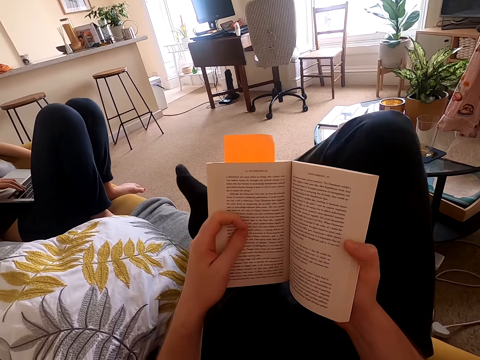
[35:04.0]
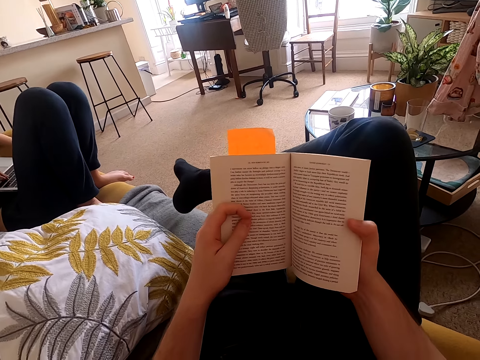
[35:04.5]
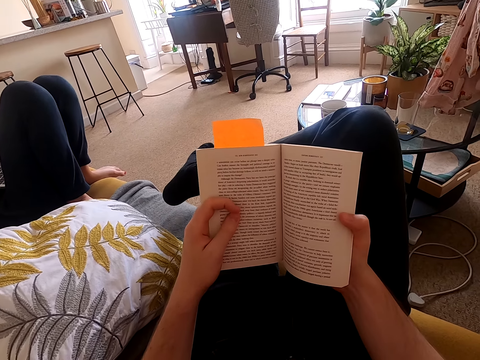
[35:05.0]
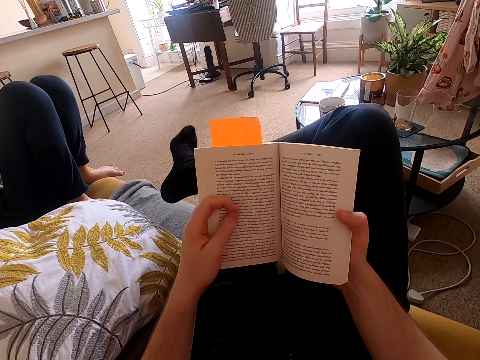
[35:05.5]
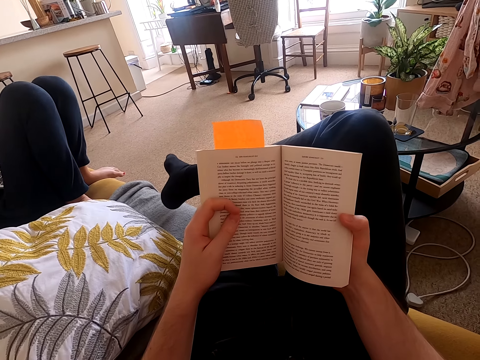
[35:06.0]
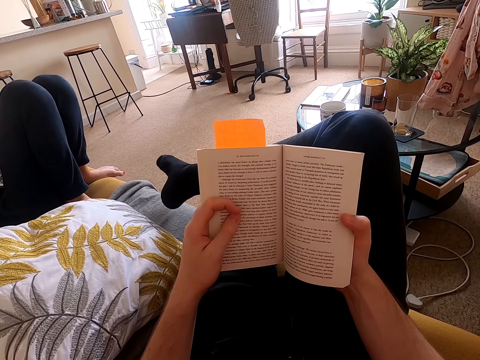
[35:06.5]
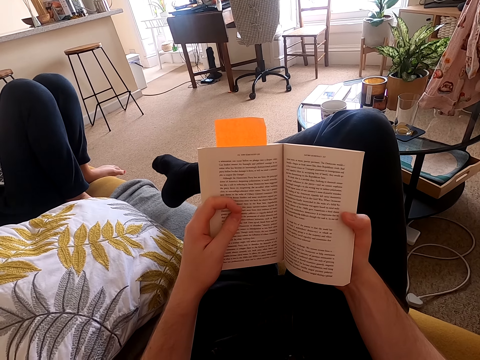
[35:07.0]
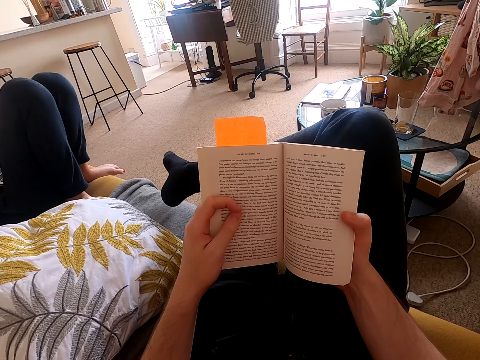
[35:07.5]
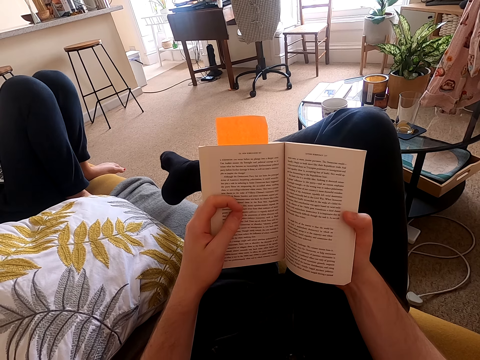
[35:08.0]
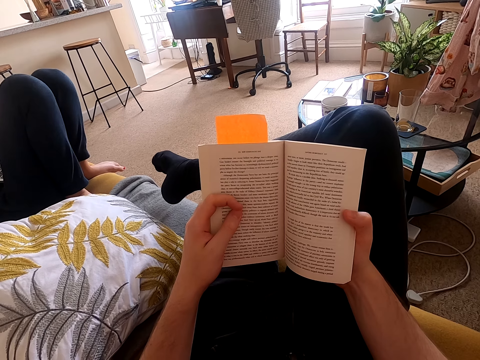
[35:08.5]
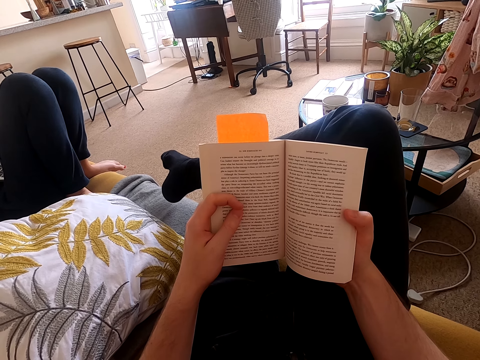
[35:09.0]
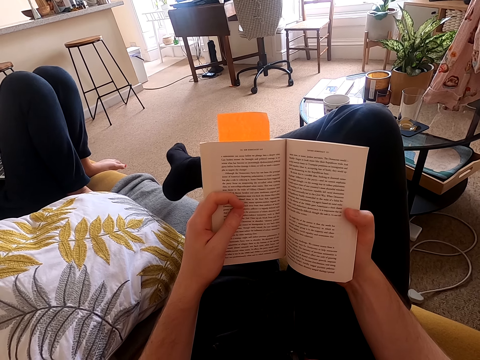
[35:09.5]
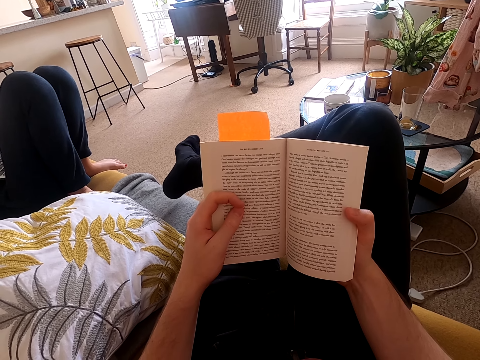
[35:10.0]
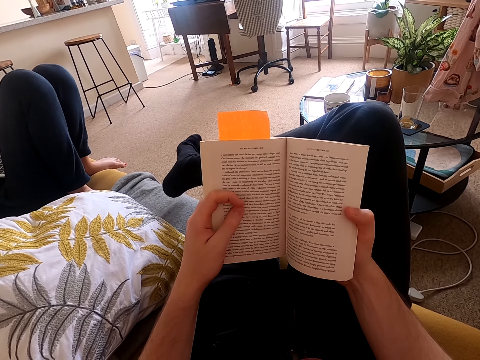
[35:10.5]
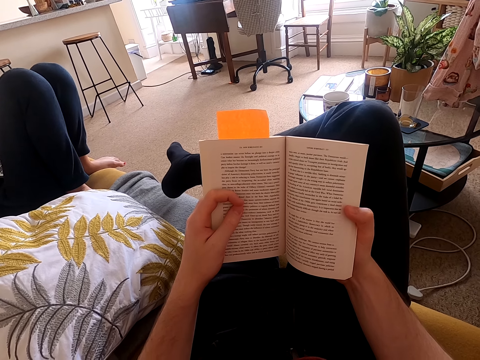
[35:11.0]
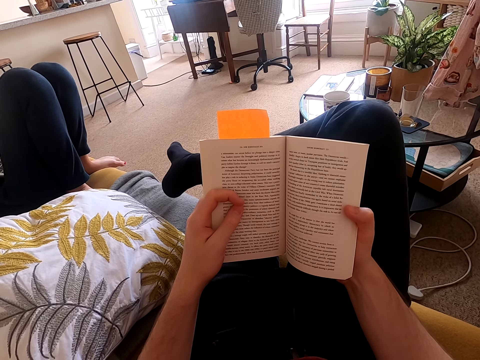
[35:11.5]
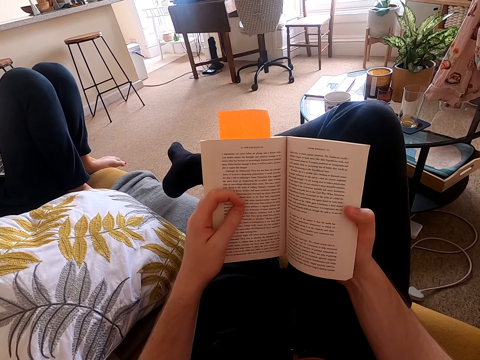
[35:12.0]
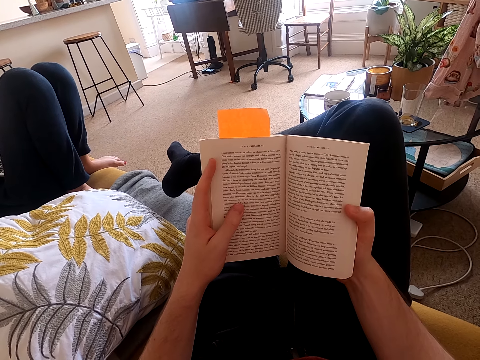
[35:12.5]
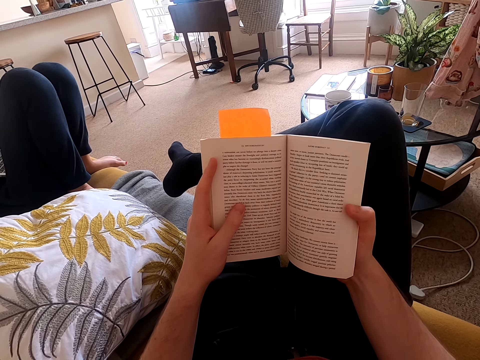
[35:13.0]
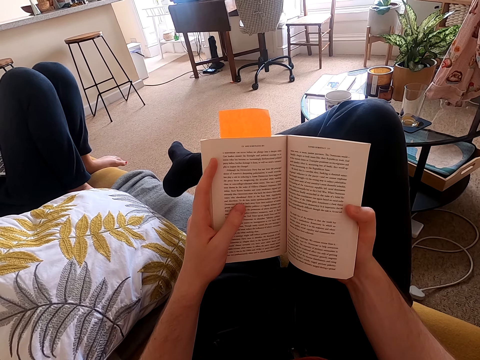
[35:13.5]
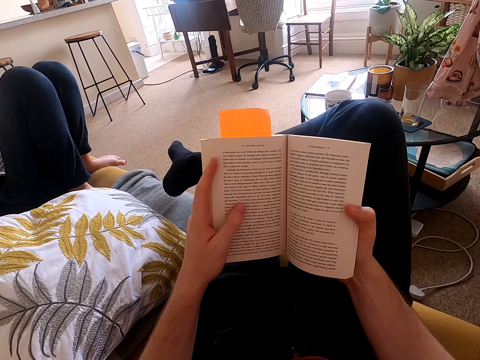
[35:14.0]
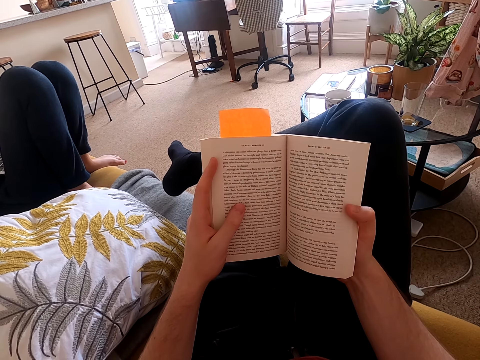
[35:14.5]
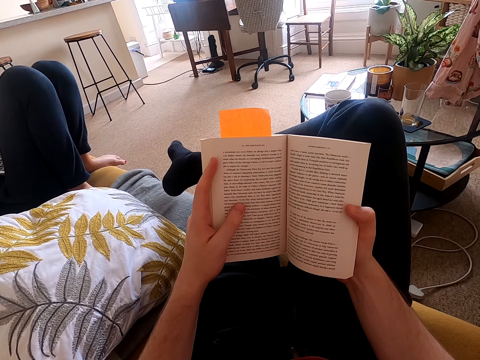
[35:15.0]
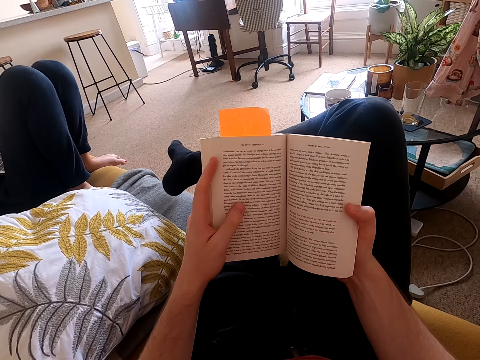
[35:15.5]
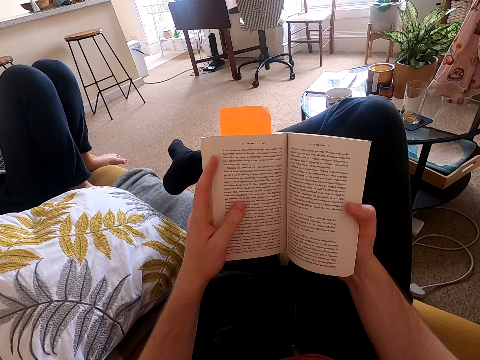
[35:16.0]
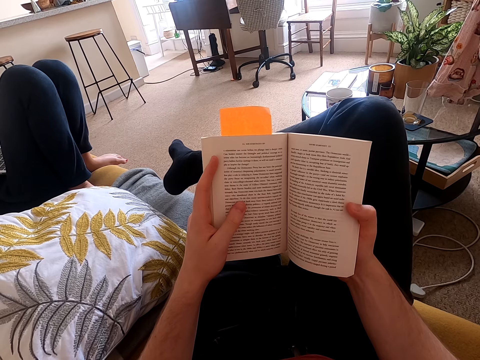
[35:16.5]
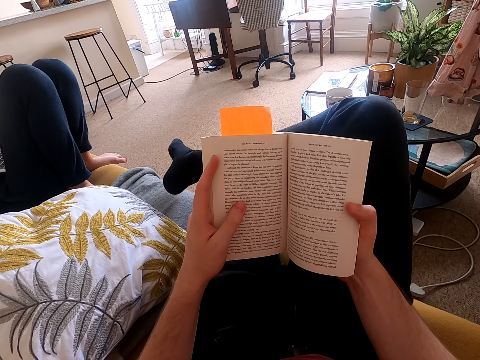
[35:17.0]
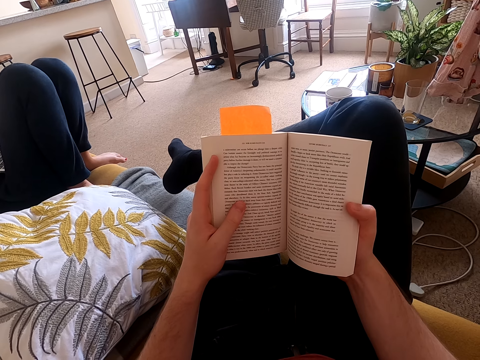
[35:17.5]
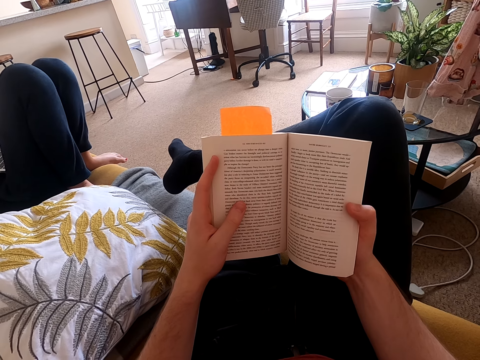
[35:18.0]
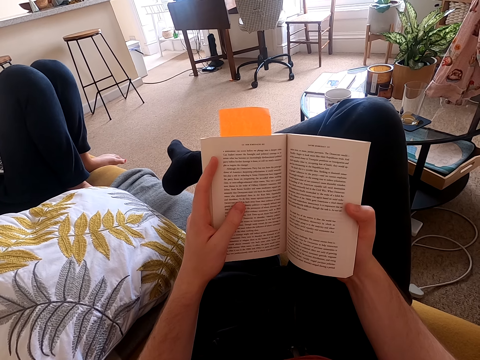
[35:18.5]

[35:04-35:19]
The camera wearer moves the leg. They read a book. They move the leg. They read the book.

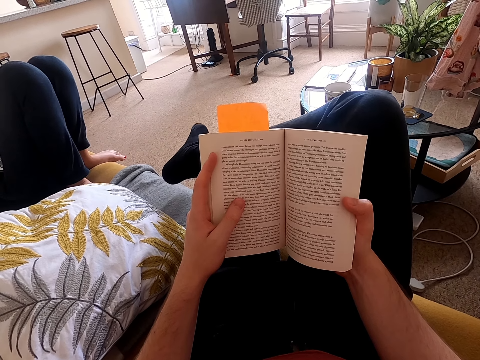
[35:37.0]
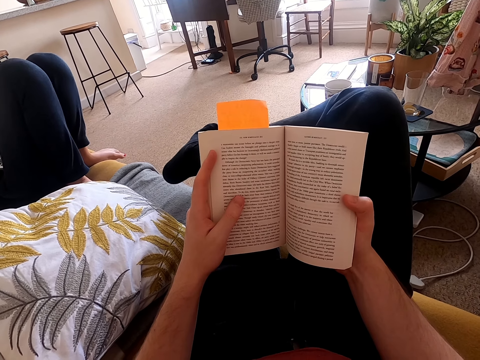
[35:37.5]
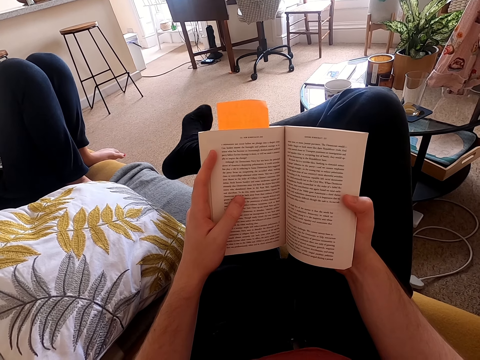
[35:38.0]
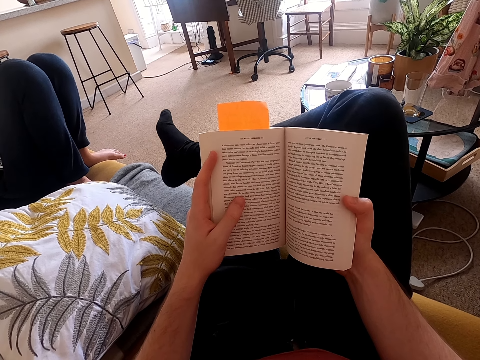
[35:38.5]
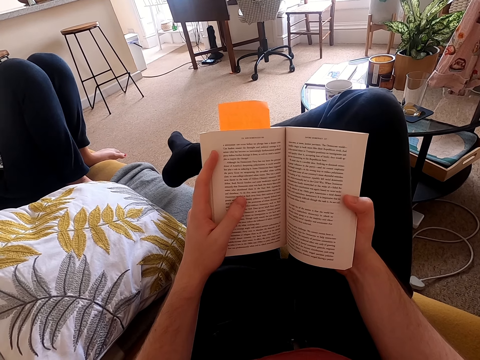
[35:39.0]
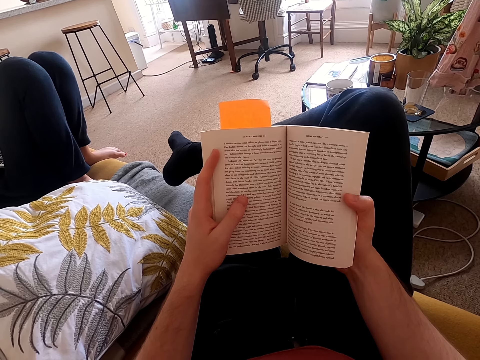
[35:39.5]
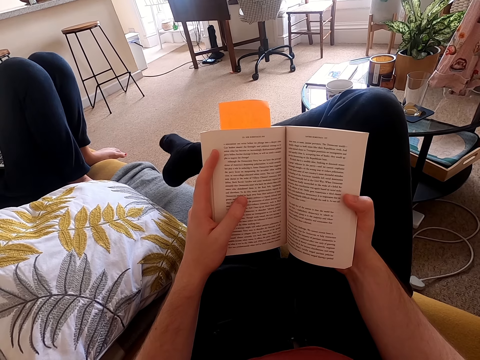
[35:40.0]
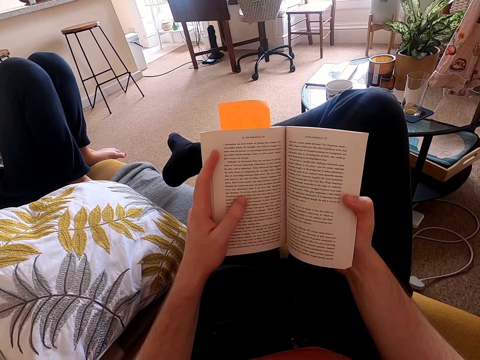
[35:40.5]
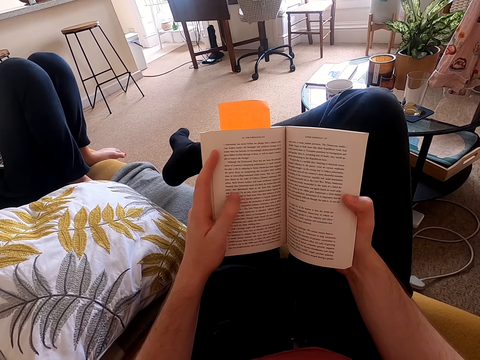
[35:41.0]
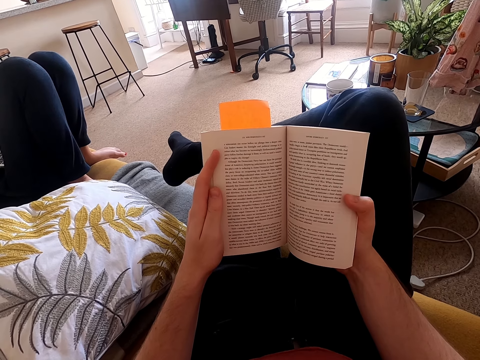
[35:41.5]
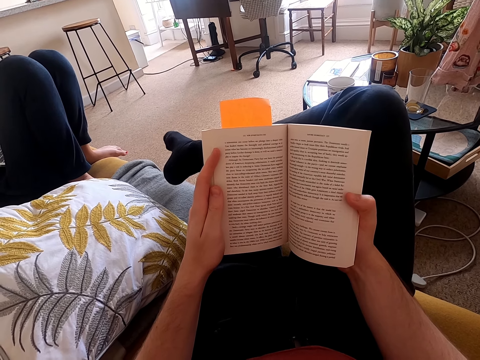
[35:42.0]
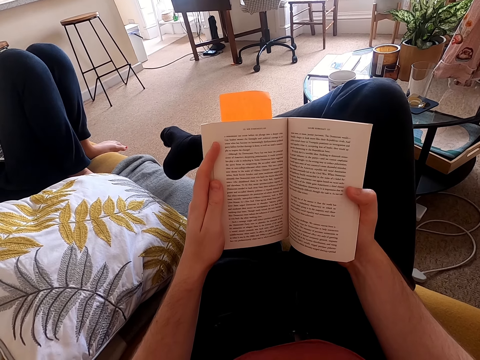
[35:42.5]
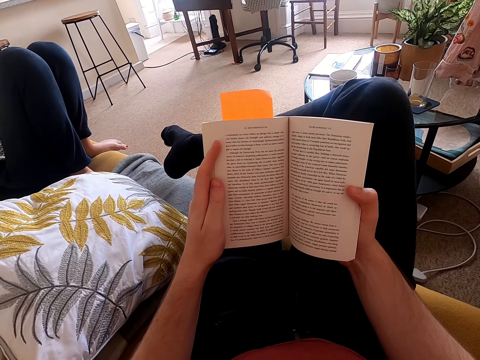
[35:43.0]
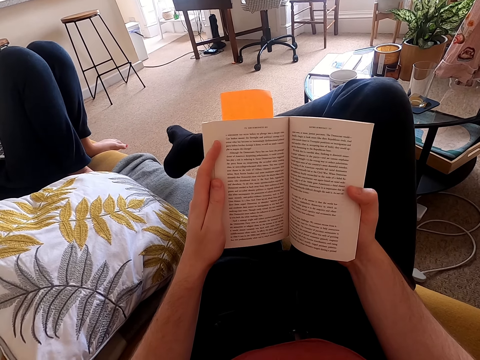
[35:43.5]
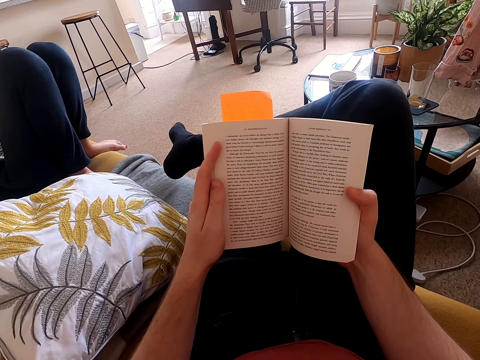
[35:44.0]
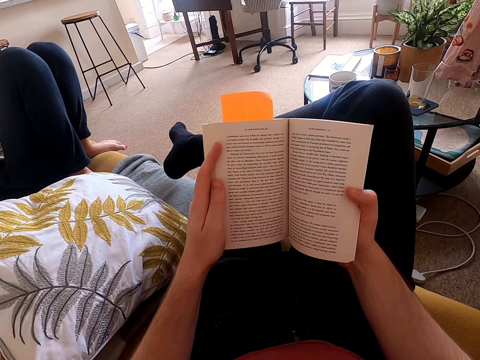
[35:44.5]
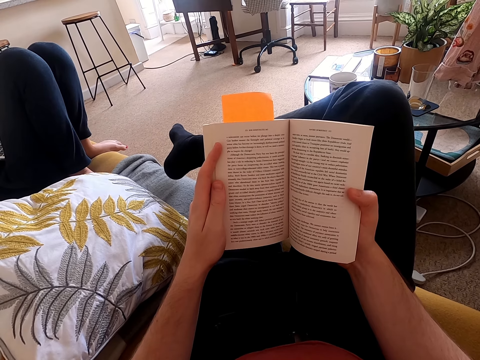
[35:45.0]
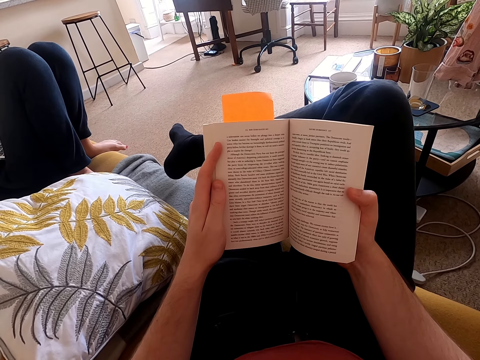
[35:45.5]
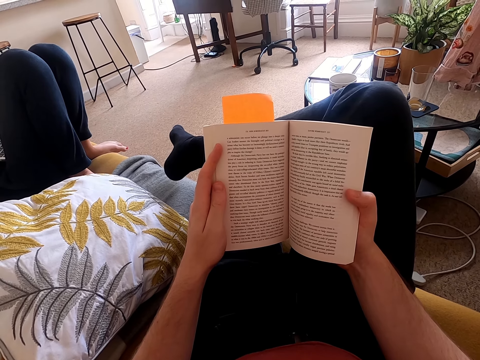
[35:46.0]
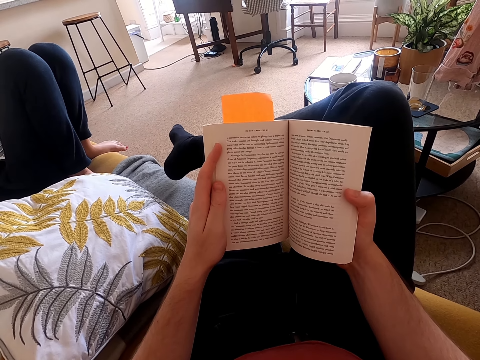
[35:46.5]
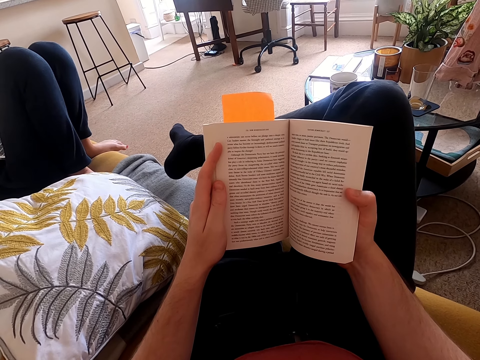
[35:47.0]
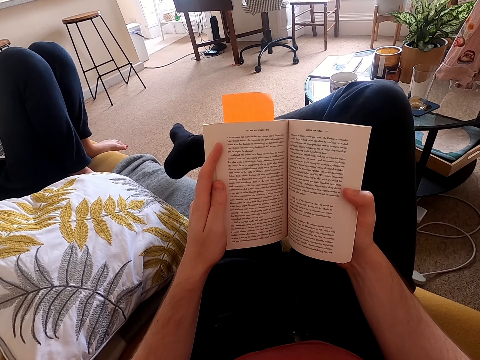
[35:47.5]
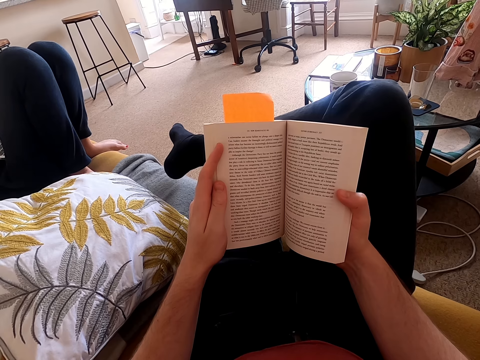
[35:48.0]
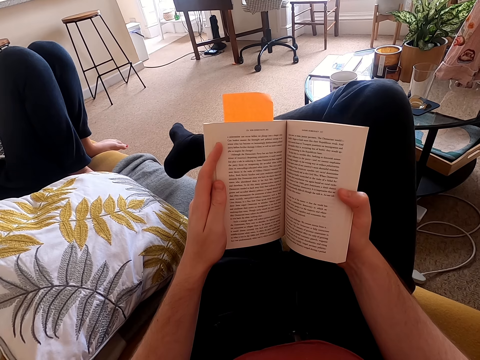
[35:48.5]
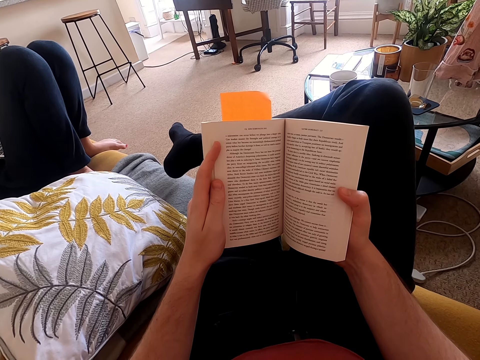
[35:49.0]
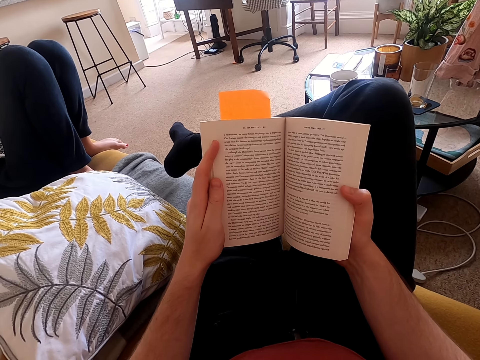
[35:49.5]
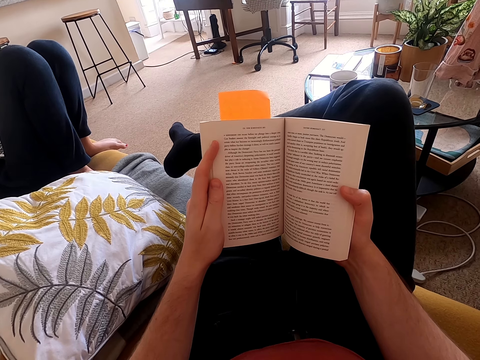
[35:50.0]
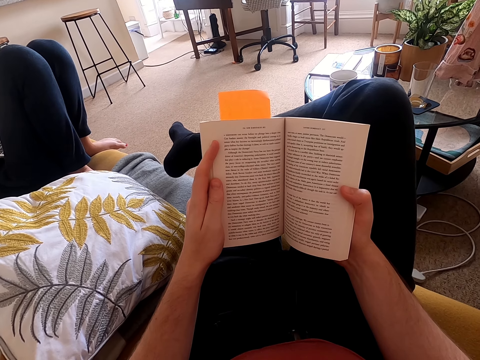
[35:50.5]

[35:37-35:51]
The camera wearer moves the leg. They read a book.
